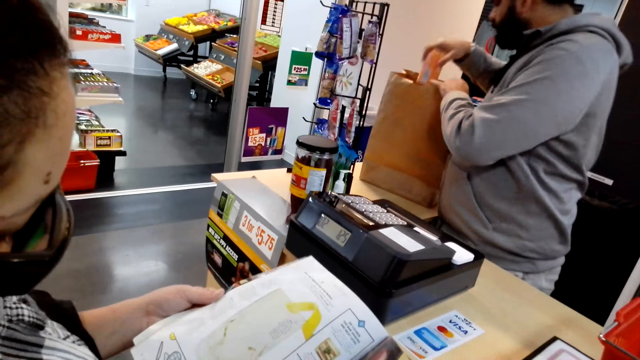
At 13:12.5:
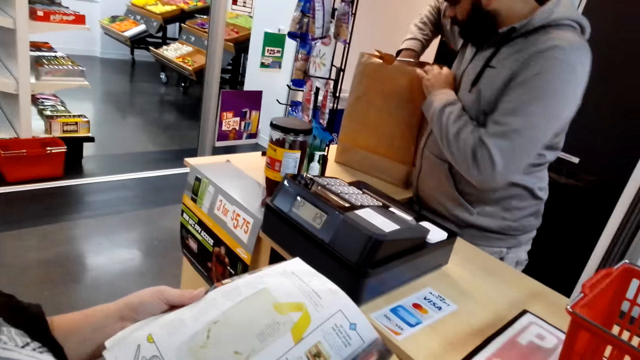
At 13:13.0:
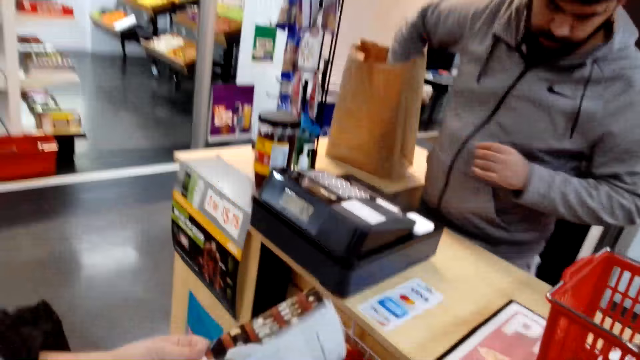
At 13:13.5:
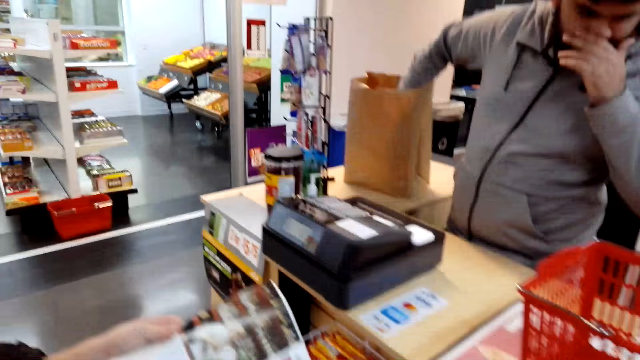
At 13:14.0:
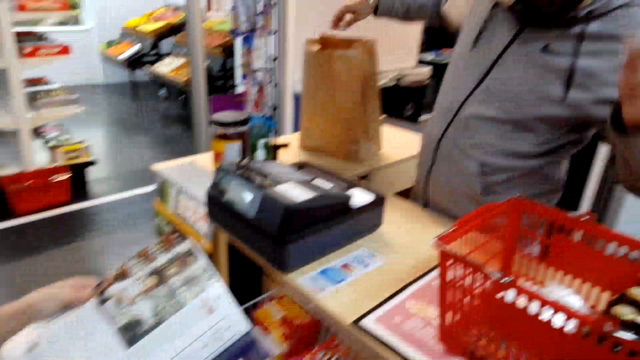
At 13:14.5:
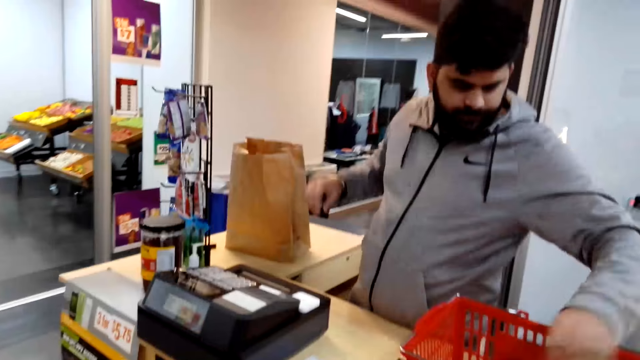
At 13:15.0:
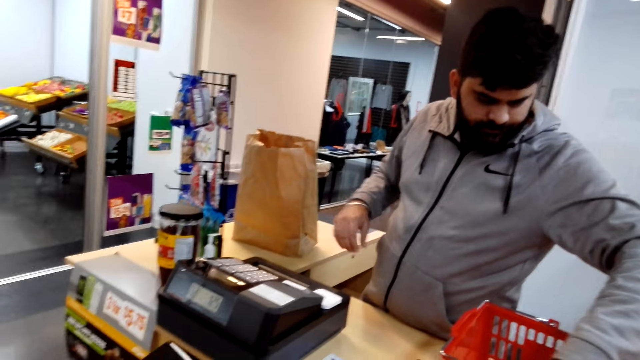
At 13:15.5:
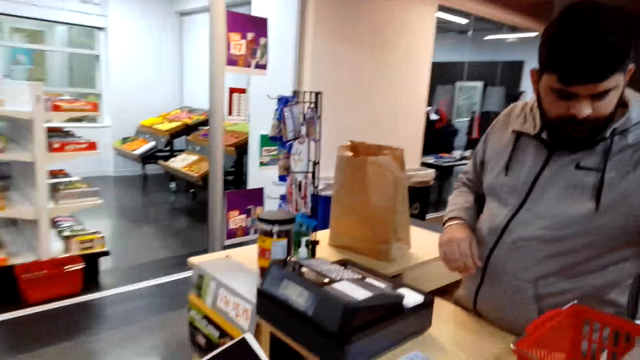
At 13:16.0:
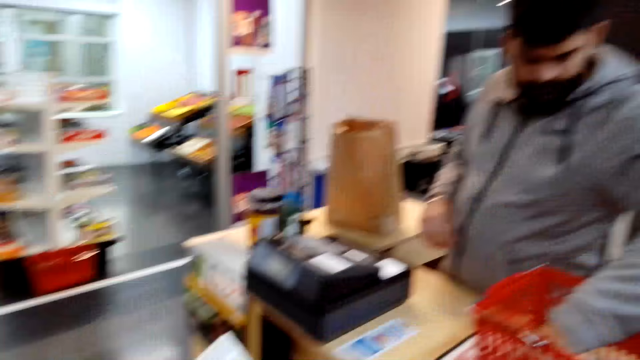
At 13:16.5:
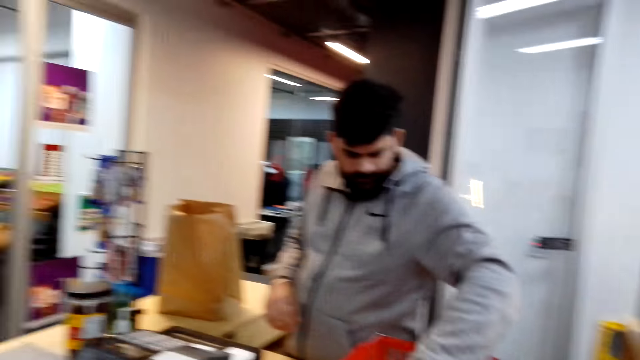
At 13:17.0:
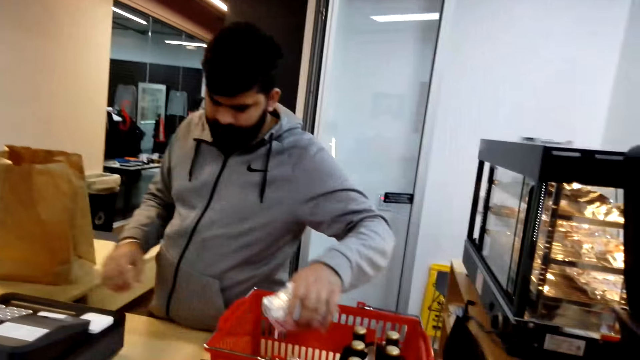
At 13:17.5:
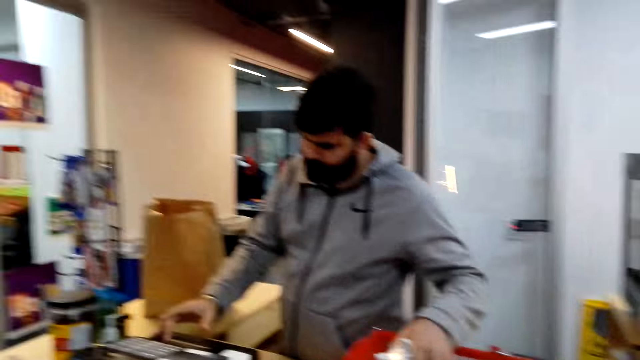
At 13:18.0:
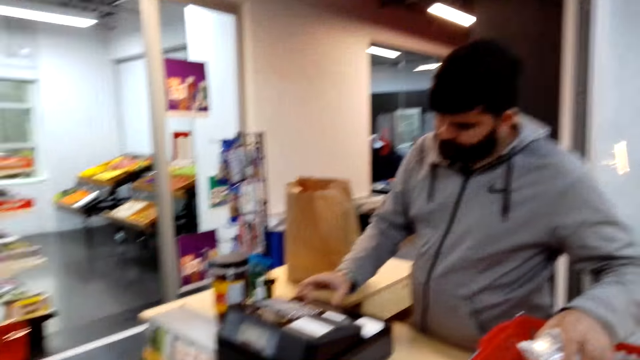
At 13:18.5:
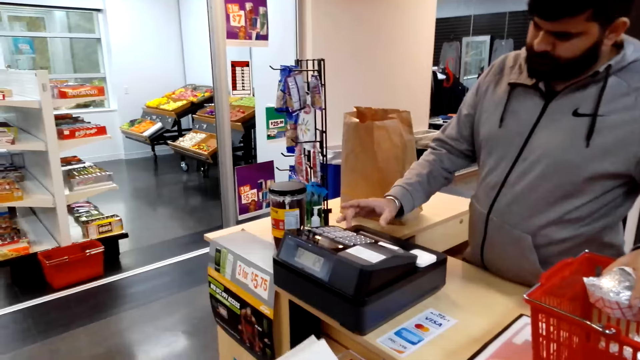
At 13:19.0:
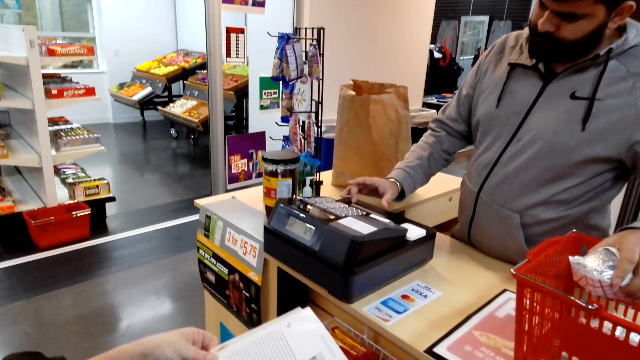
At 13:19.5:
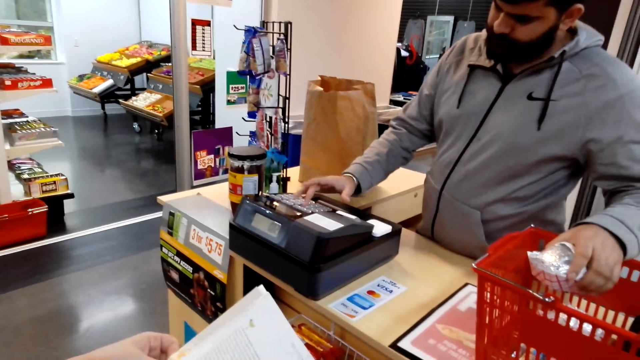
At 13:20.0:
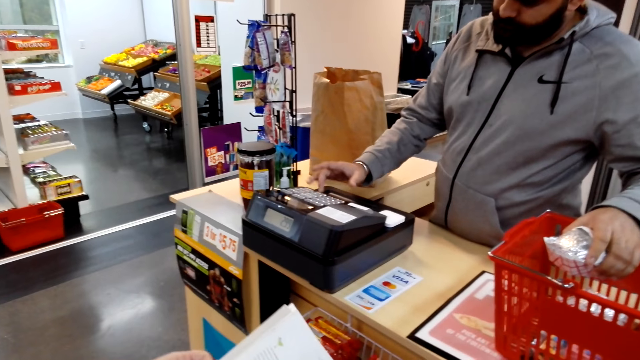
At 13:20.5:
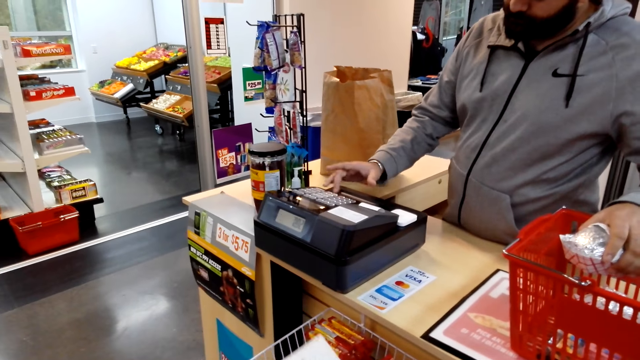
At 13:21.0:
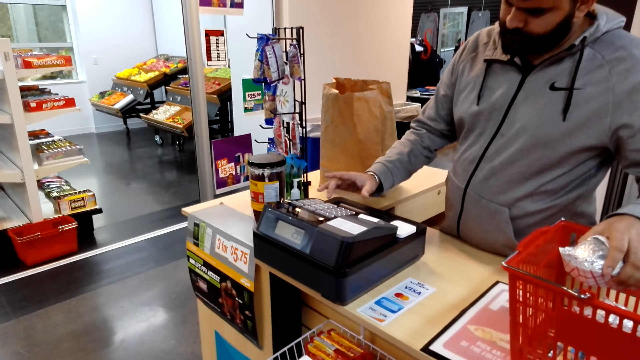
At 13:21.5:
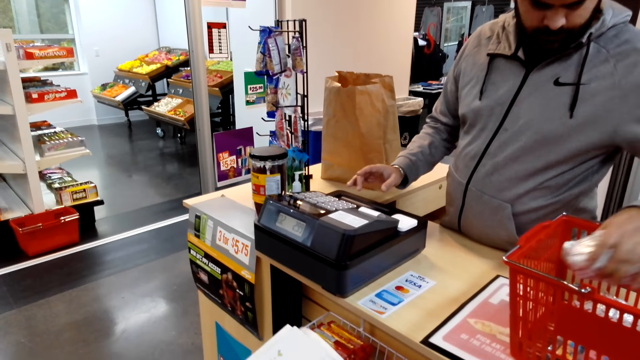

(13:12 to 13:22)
A man puts a can of Bulby into the brown bag. He picks burgers and presses a counter machine.

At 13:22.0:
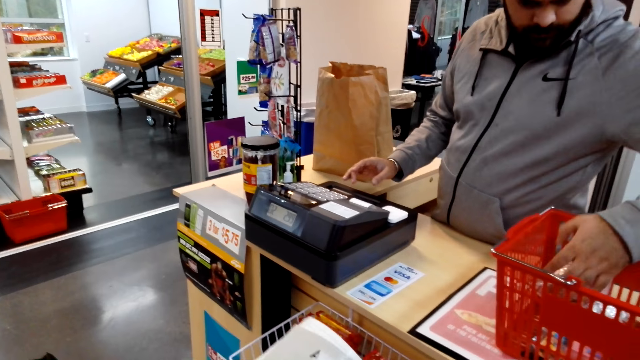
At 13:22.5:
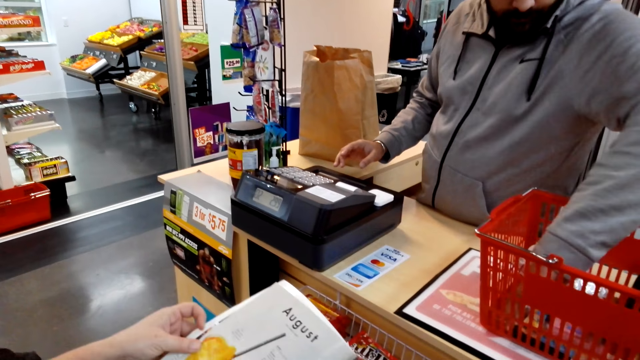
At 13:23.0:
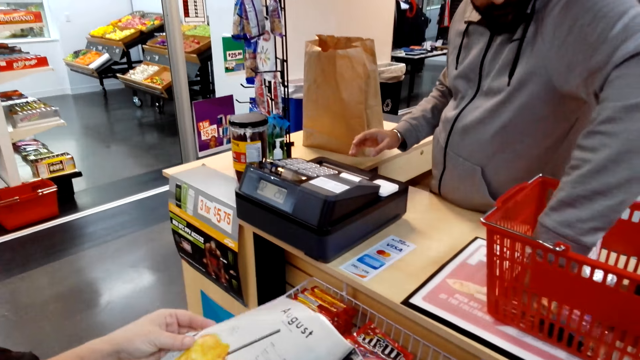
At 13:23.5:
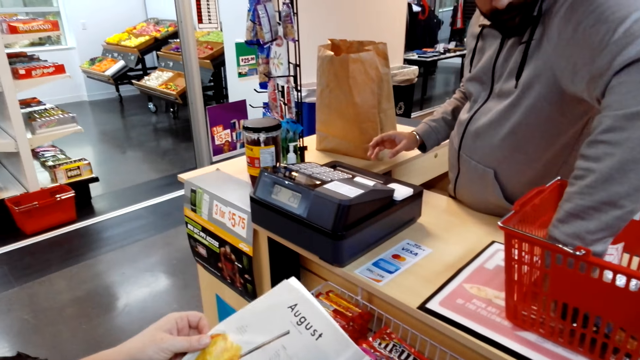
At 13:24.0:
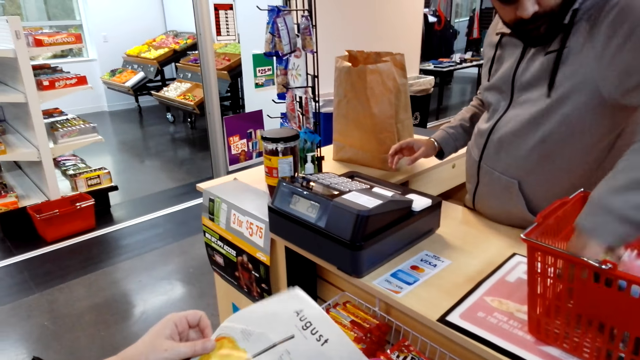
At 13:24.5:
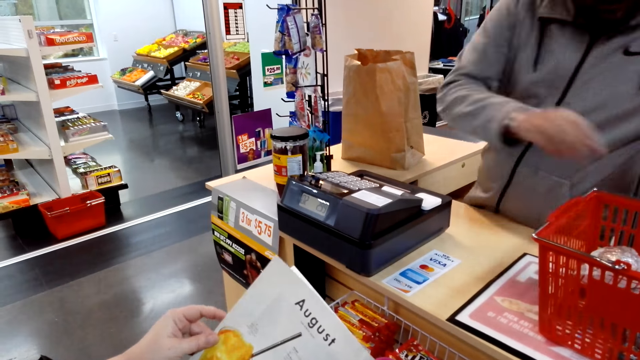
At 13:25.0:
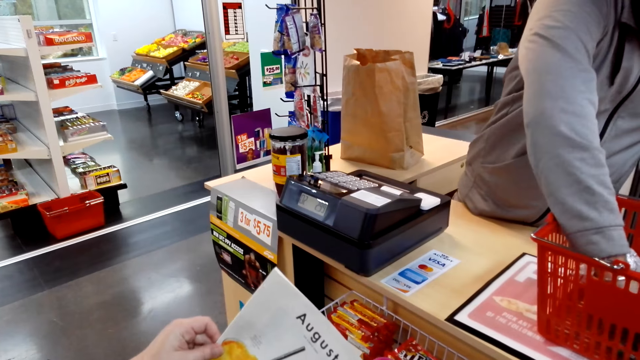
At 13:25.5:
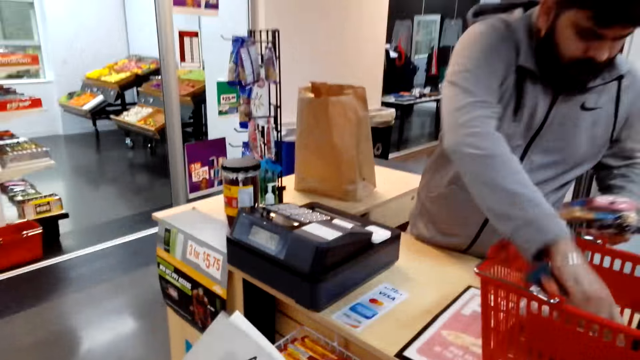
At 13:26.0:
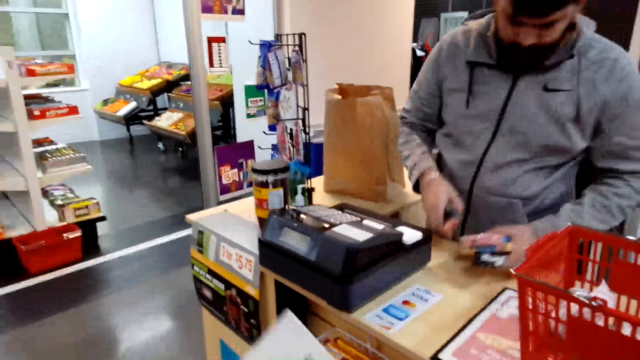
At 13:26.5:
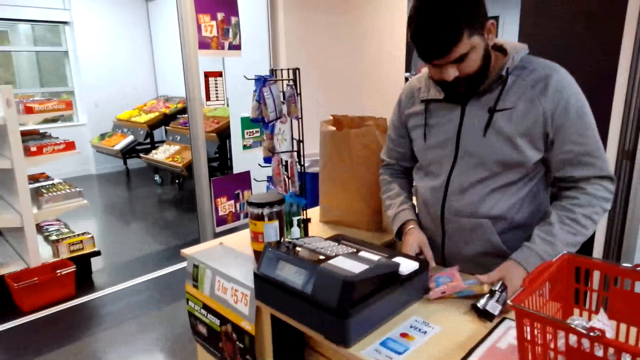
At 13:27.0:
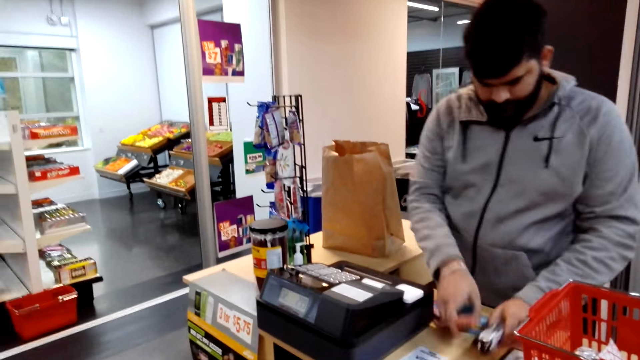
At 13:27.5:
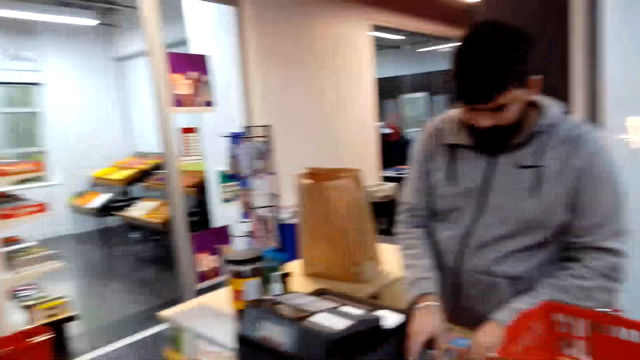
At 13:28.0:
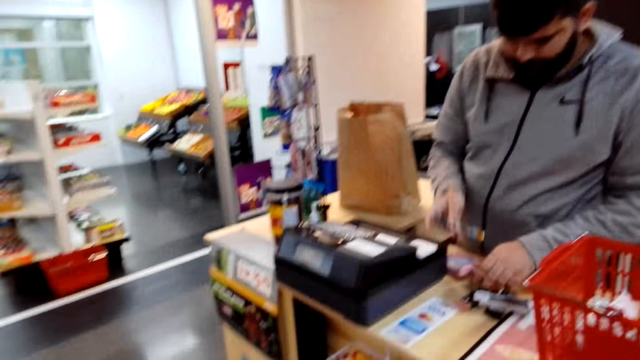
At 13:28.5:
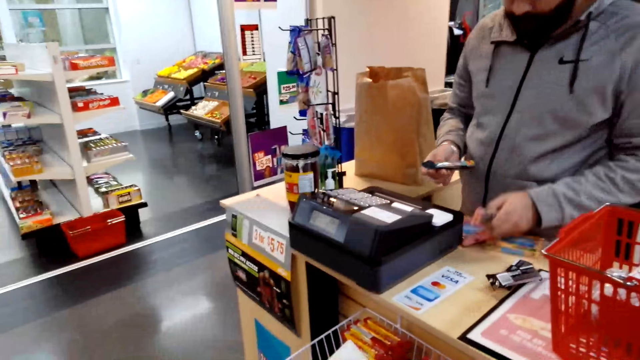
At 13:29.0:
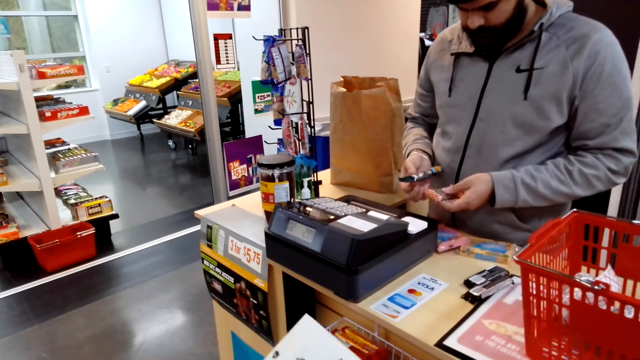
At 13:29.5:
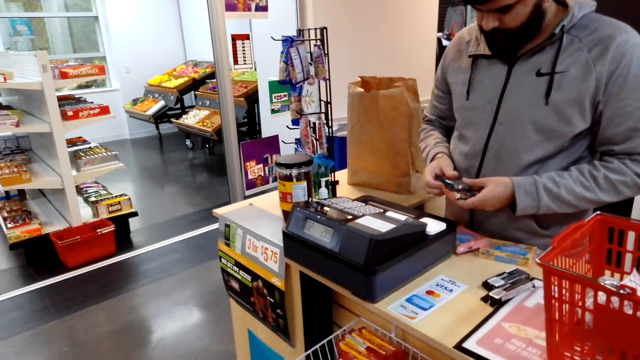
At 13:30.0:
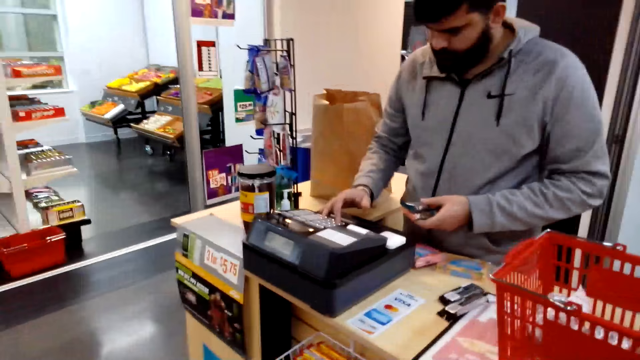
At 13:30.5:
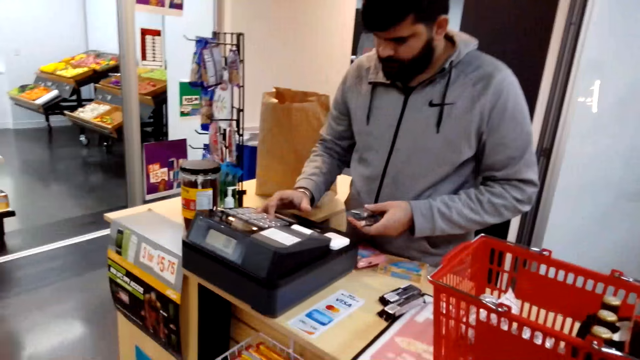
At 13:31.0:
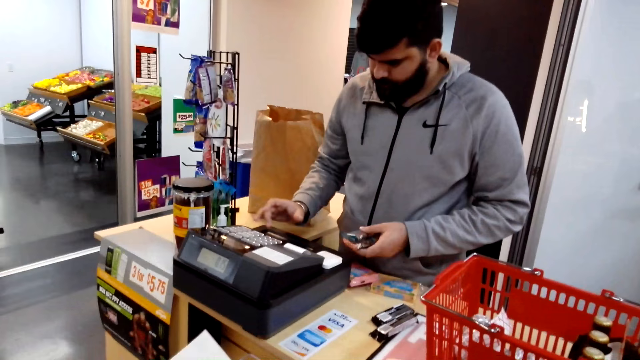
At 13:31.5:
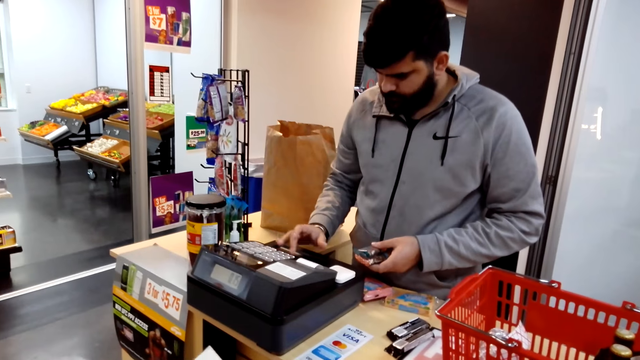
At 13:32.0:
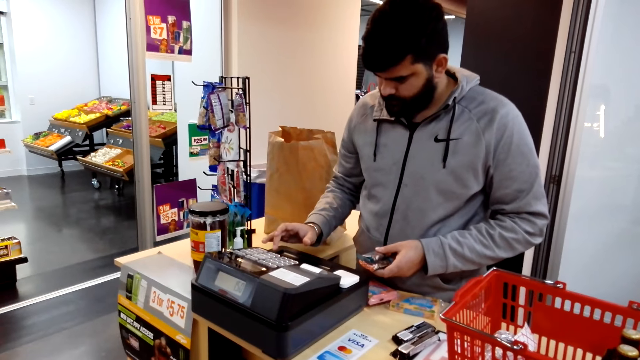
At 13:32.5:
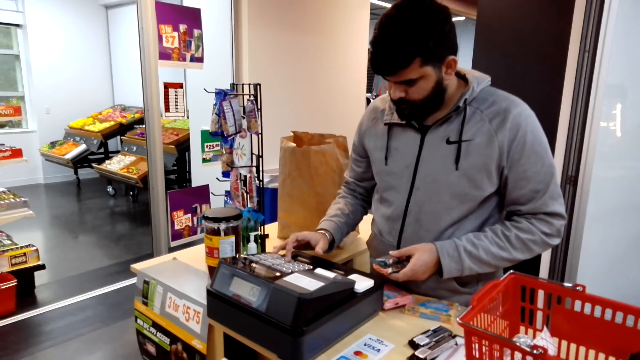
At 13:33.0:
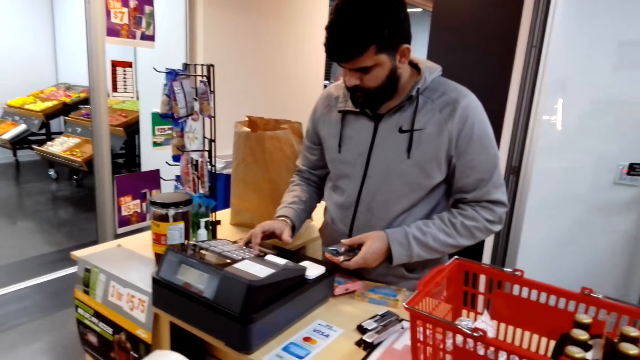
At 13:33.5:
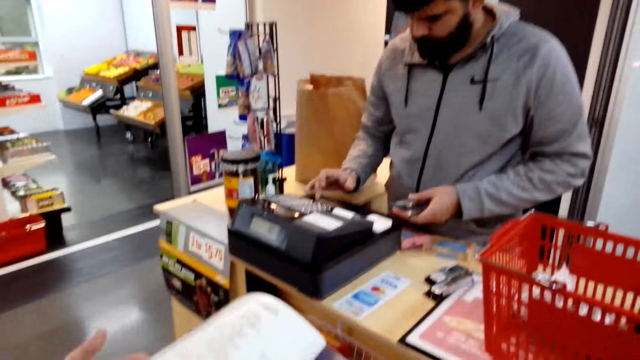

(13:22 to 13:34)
The camera wearer picks something from the basket. A man puts something on the table. He presses a counter machine.
